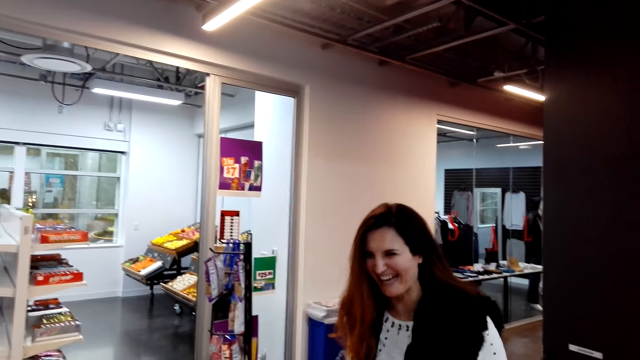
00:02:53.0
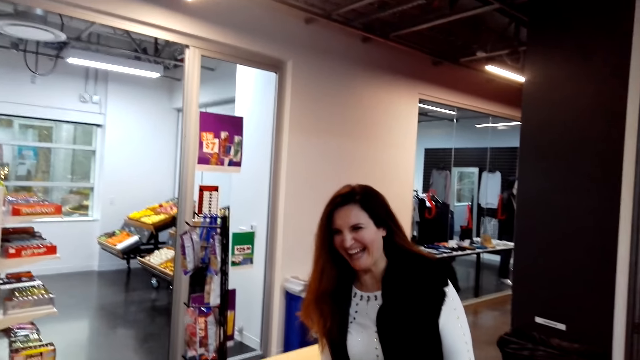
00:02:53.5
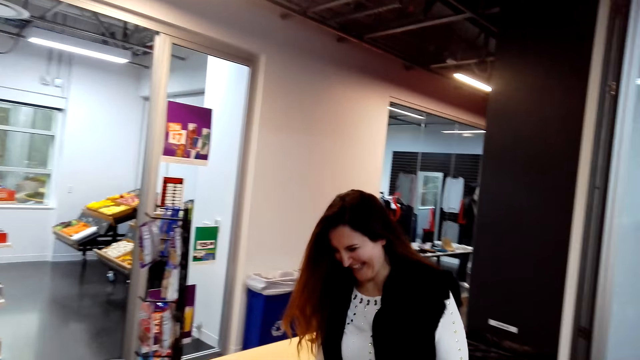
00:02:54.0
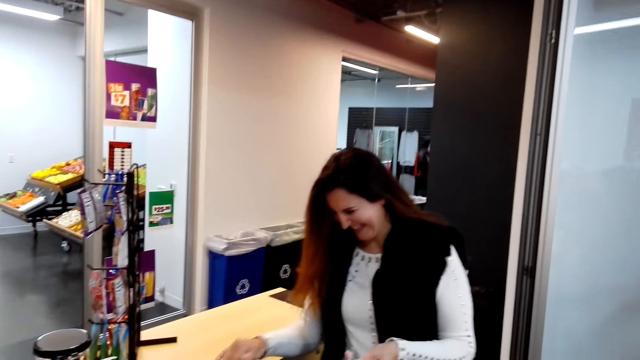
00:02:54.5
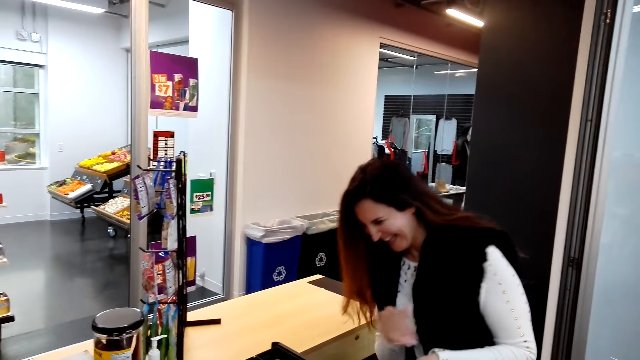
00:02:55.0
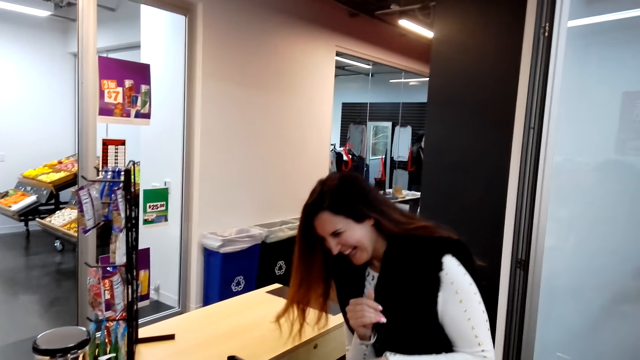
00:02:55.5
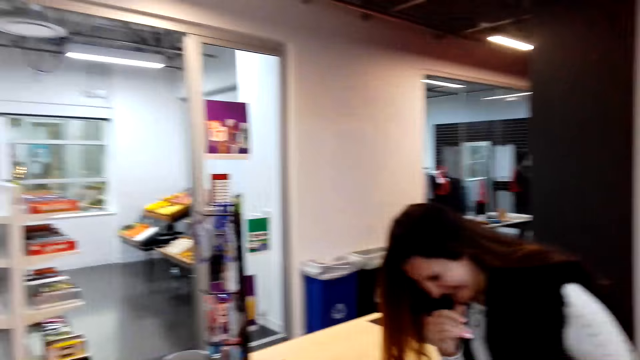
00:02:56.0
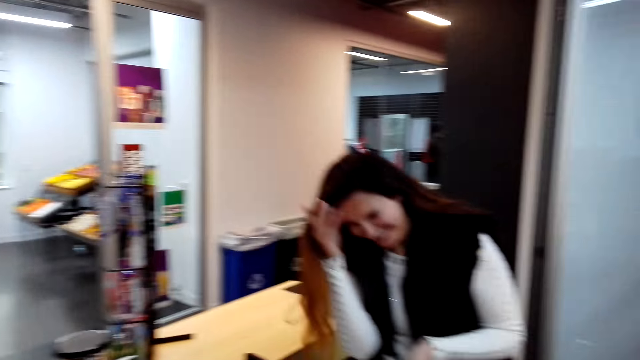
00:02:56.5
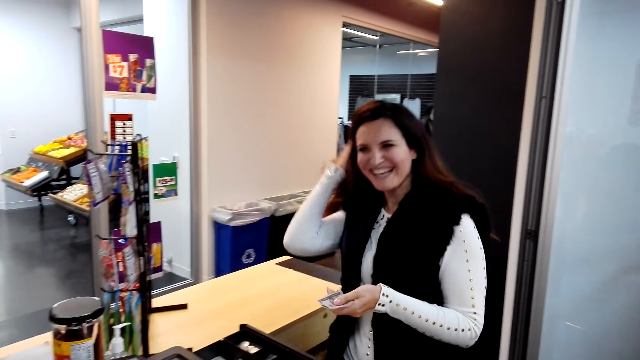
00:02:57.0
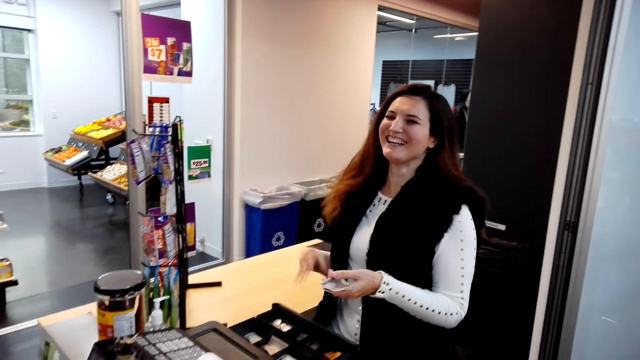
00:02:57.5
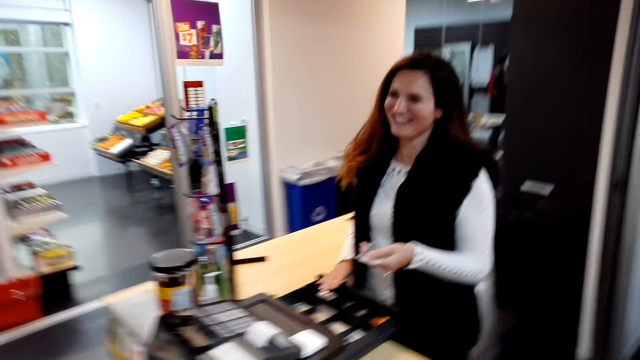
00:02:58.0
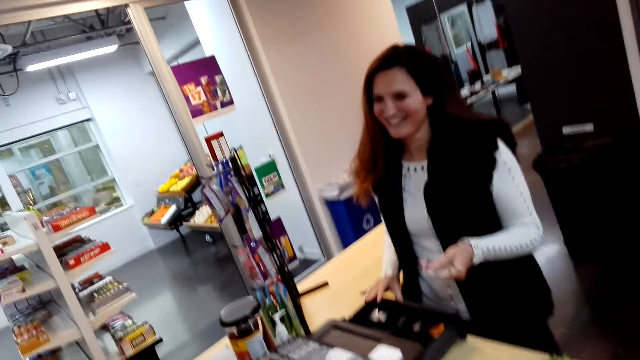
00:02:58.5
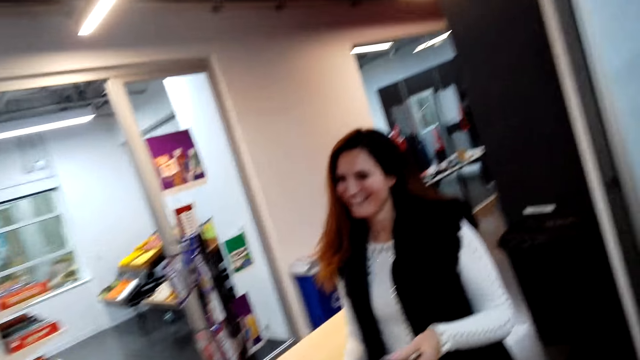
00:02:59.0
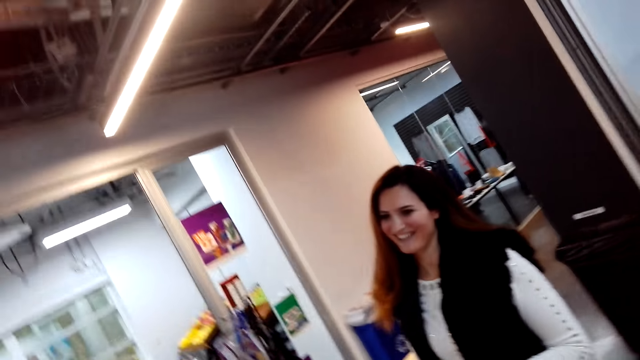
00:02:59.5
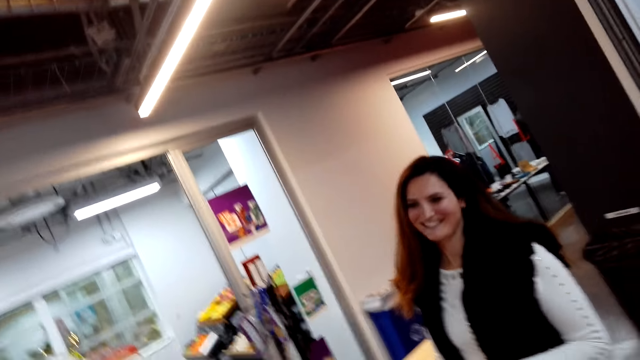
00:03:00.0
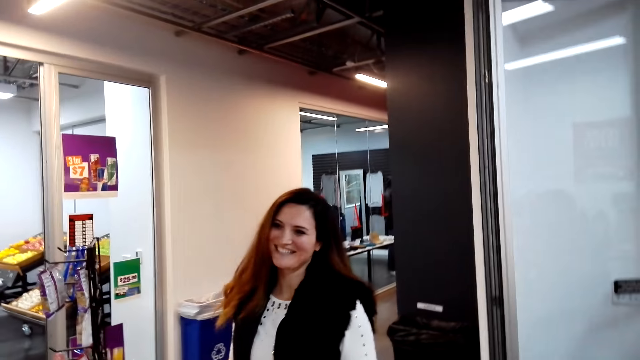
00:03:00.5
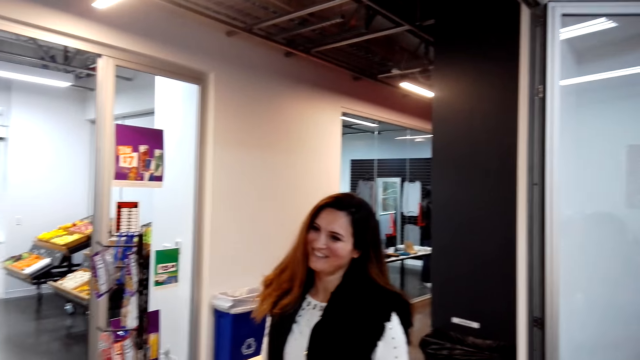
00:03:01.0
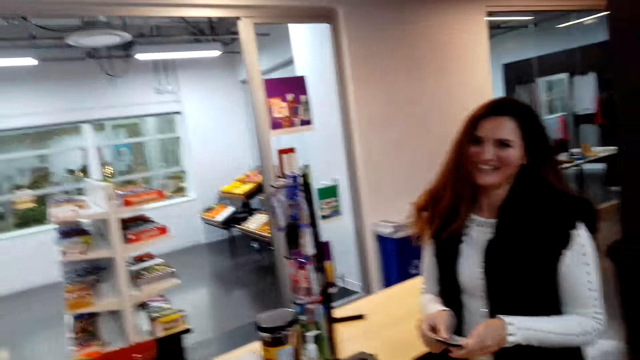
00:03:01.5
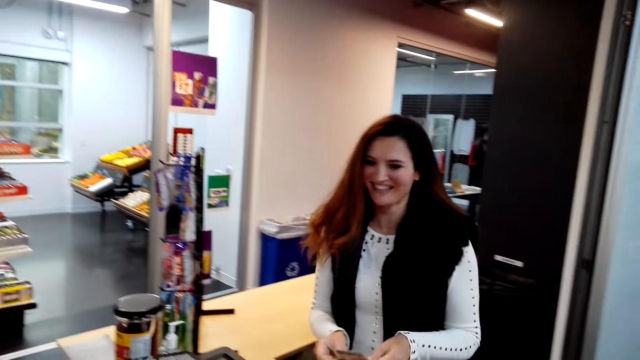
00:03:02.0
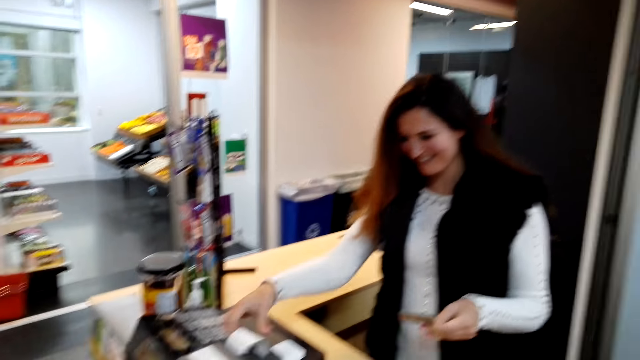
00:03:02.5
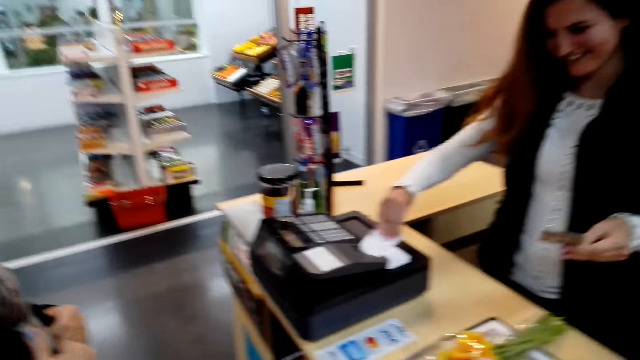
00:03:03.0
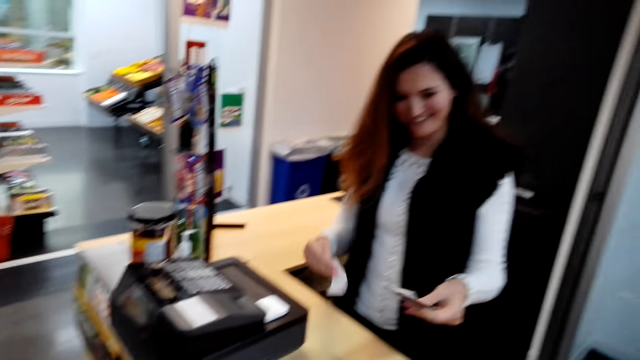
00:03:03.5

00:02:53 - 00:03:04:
The camera wearer laughs. The cashier laughs. The cashier talks with the camera wearer and the lady.

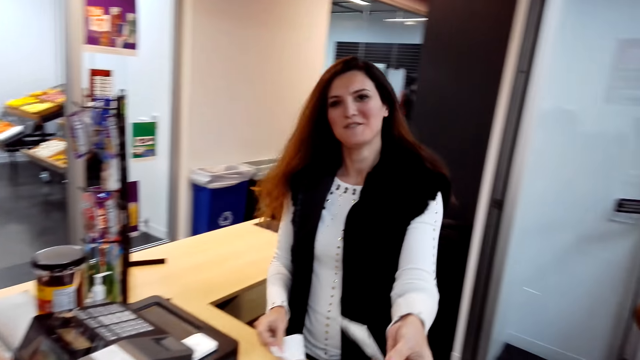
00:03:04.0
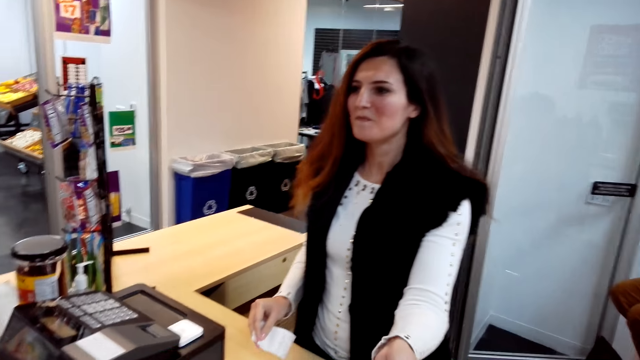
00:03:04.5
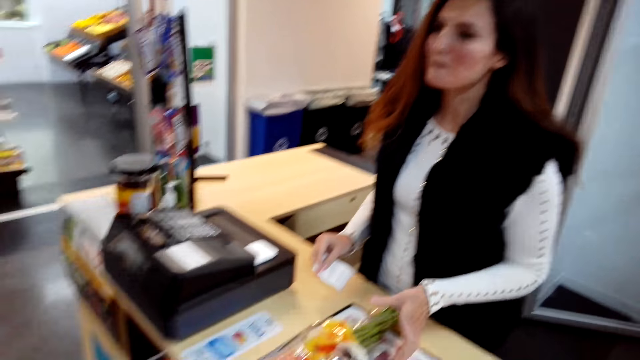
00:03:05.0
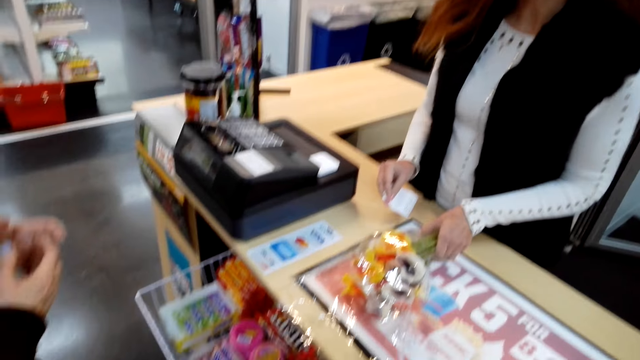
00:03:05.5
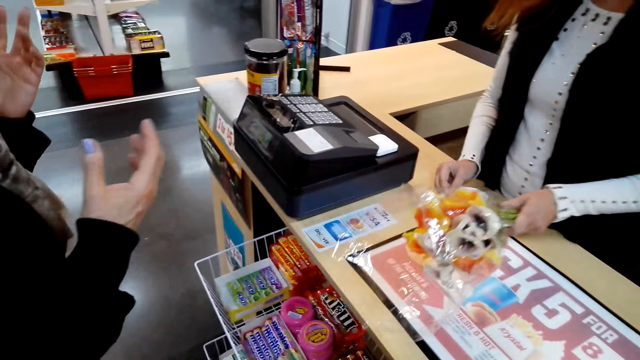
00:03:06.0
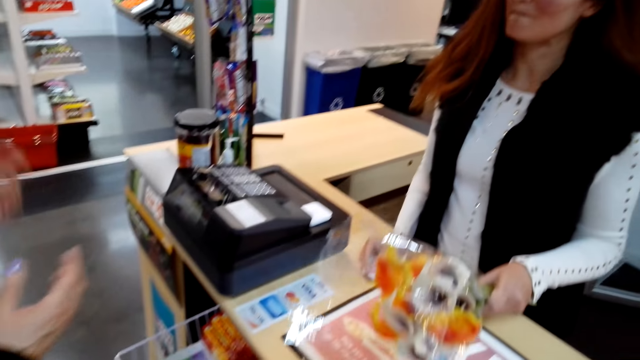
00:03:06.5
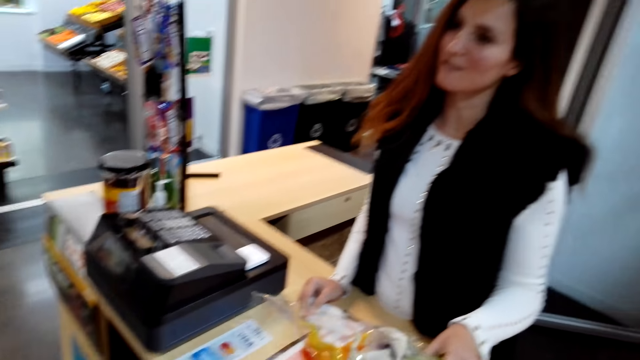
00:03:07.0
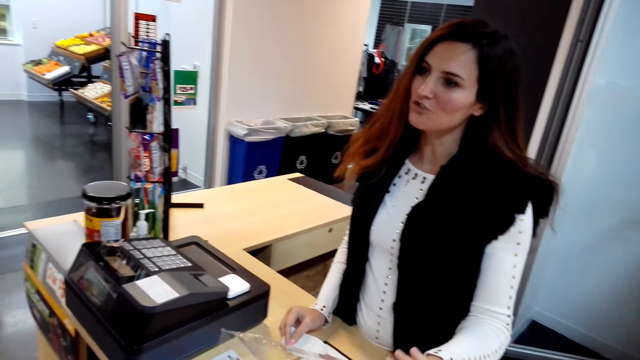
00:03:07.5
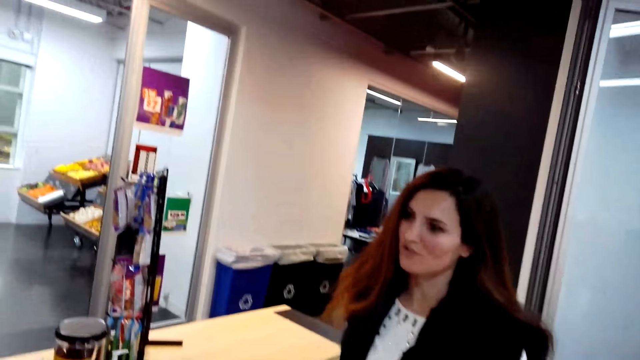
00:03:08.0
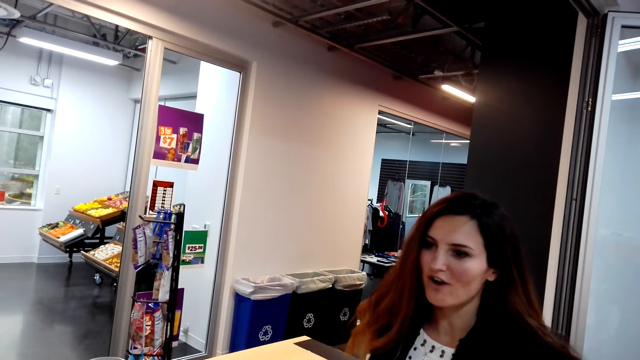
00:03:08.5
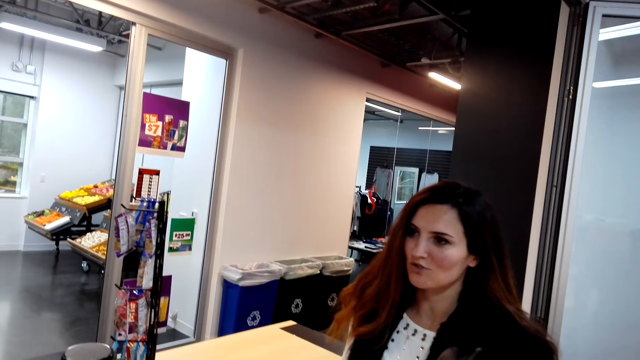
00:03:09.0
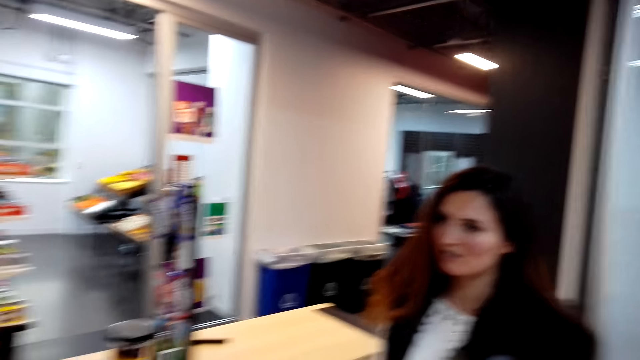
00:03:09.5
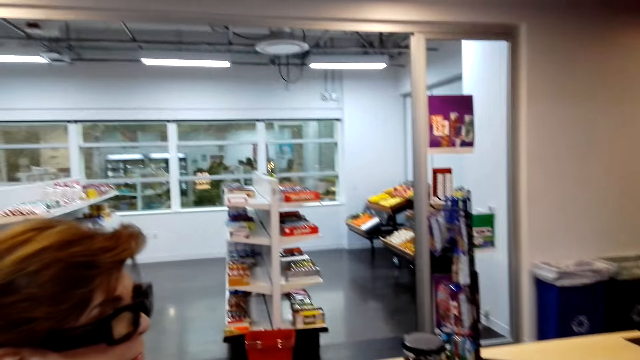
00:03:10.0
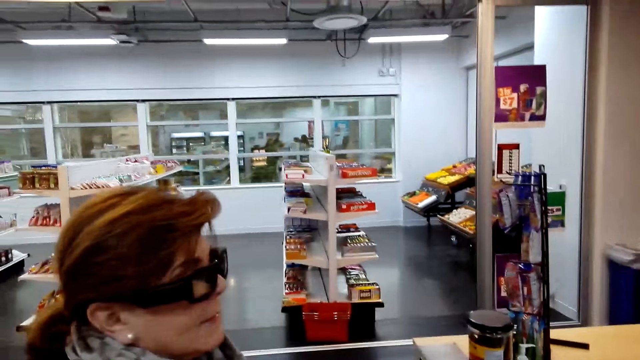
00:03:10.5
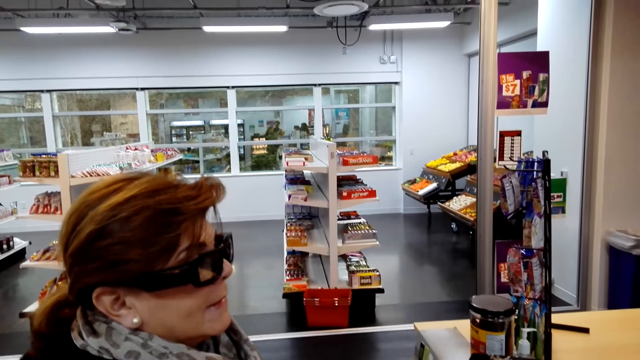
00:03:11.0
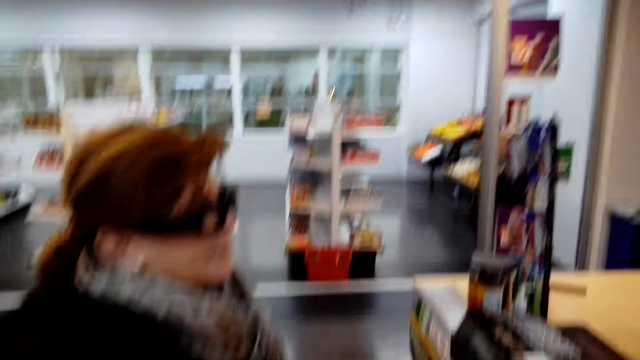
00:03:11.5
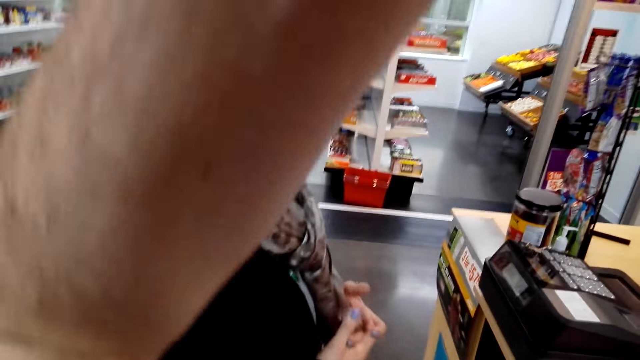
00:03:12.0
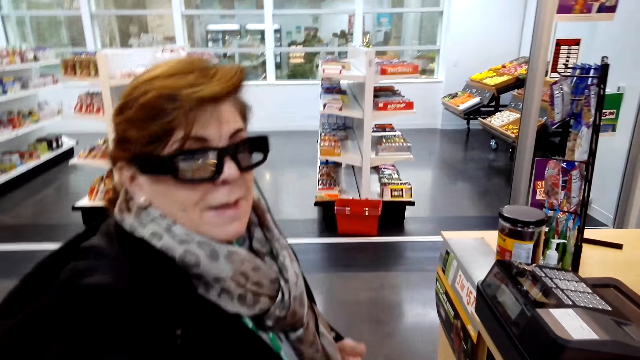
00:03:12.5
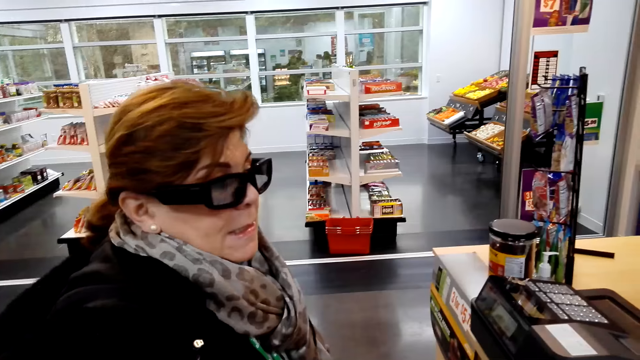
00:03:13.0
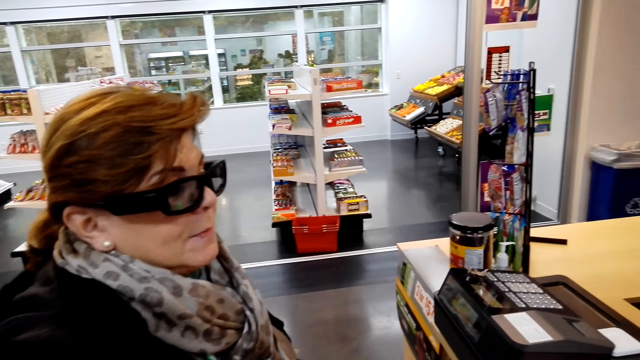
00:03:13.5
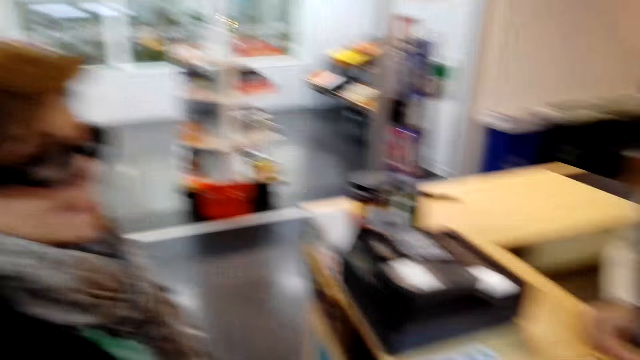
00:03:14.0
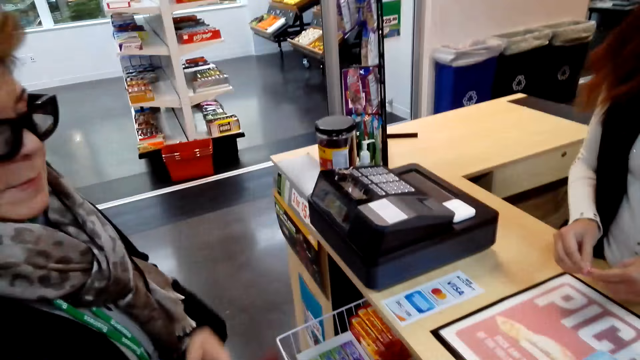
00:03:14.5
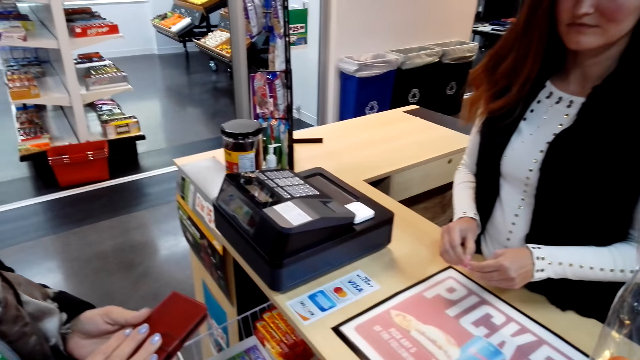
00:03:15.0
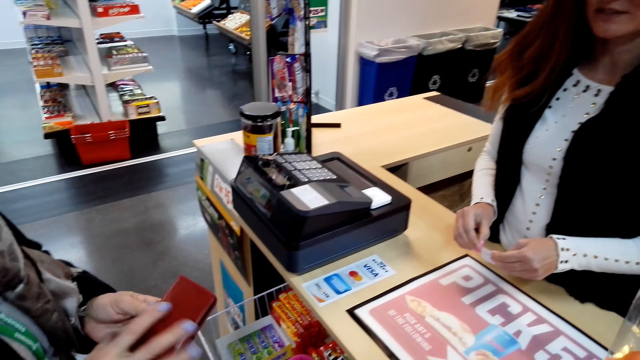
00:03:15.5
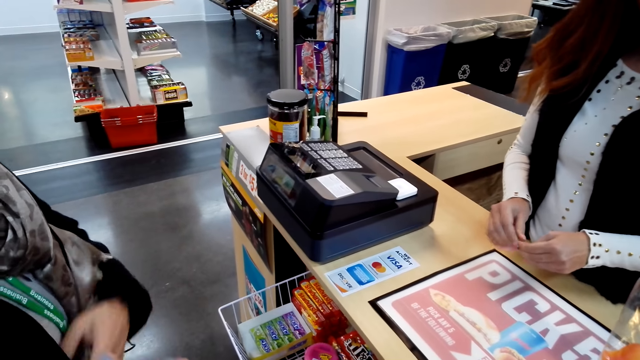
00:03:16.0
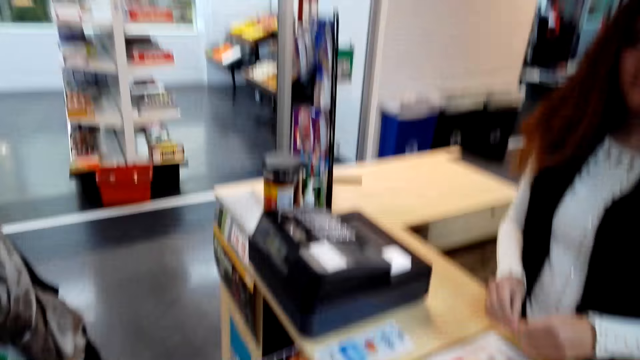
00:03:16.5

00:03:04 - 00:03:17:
The cashier gives the camera wearer money. The lady gives the flower to the cashier. The cashier talks with the camera wearer and the lady. The camera wearer converses to the cashier and the lady. They adjust the camera. They talk with the cashier and the lady. The lady holds a phone.
